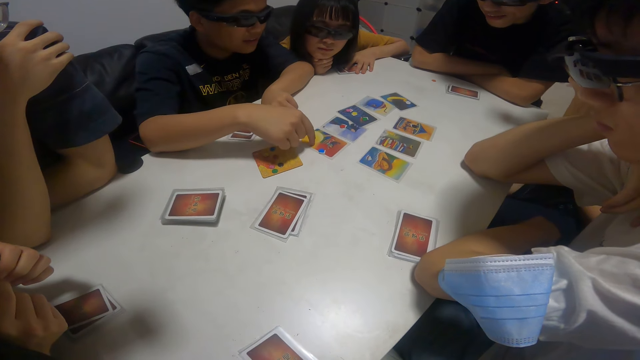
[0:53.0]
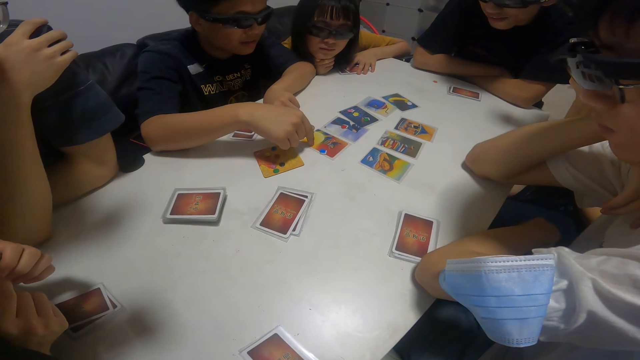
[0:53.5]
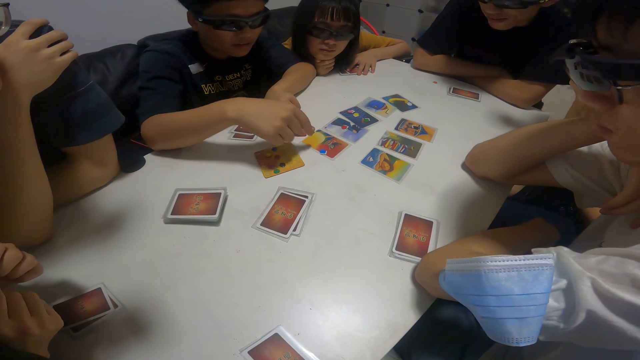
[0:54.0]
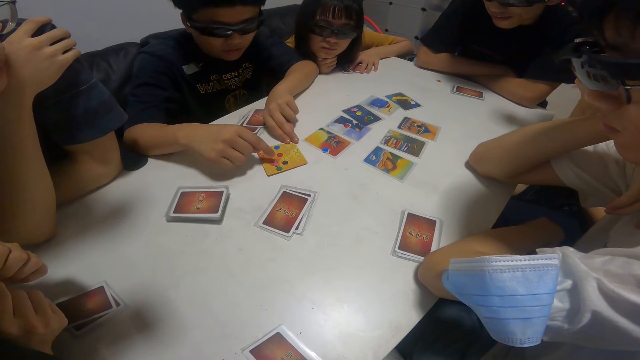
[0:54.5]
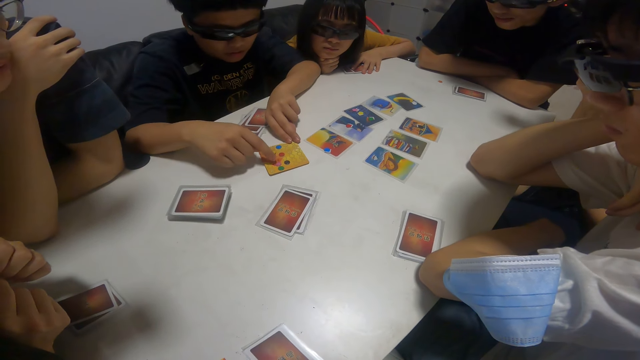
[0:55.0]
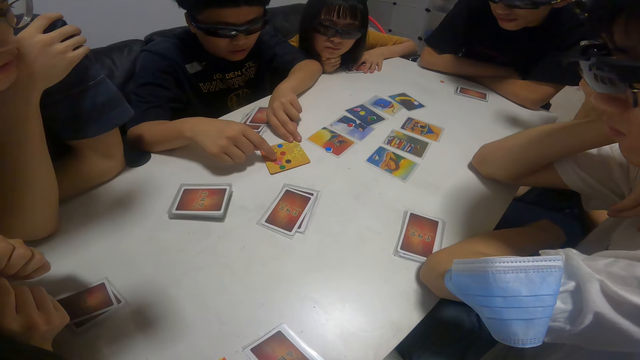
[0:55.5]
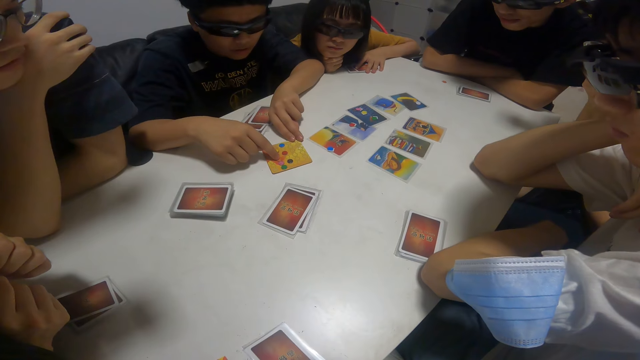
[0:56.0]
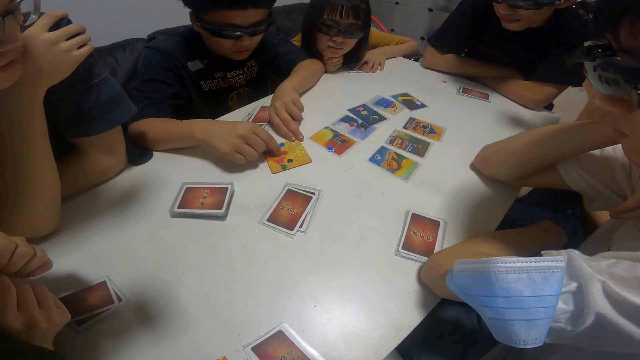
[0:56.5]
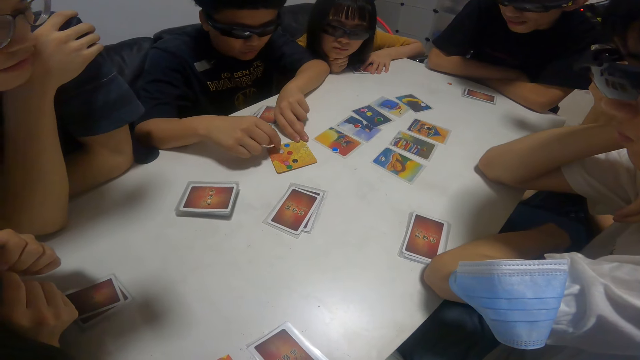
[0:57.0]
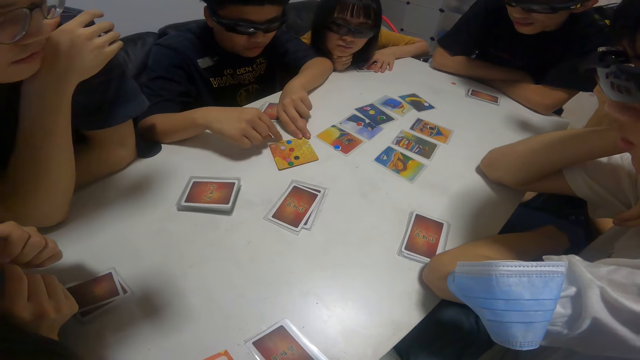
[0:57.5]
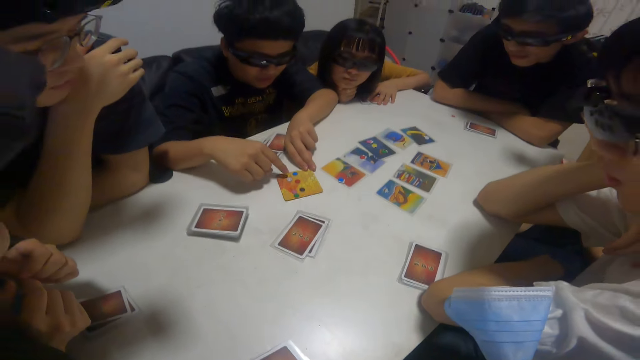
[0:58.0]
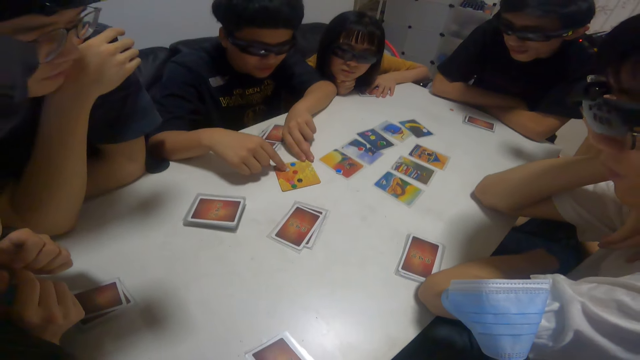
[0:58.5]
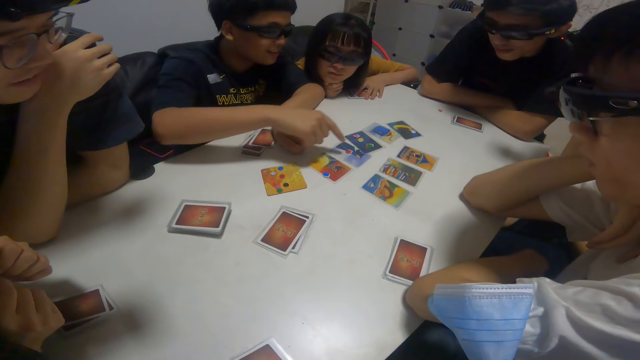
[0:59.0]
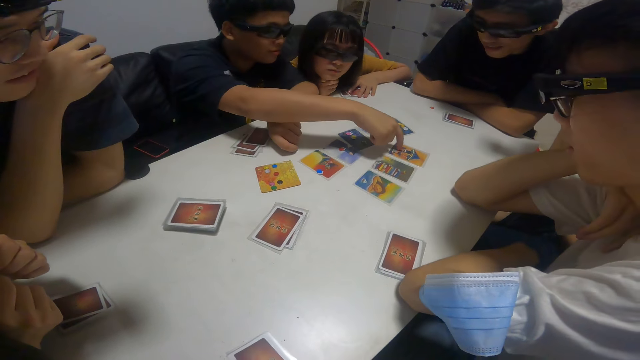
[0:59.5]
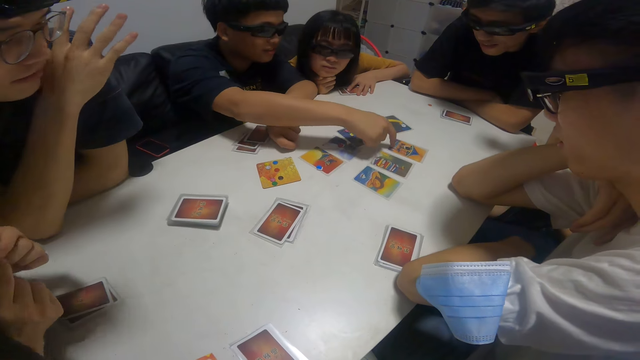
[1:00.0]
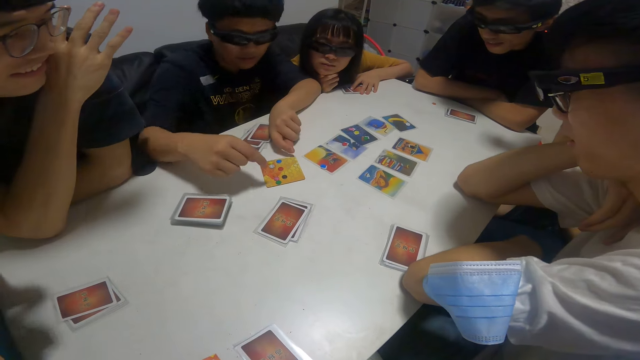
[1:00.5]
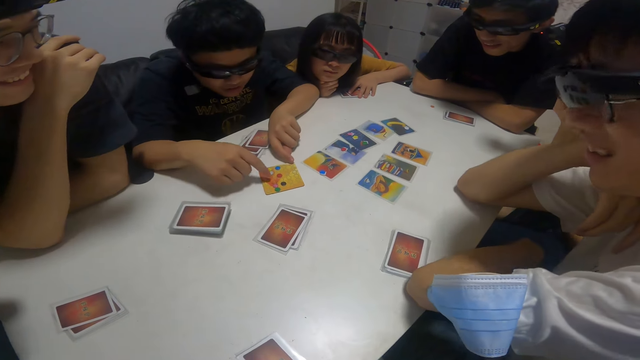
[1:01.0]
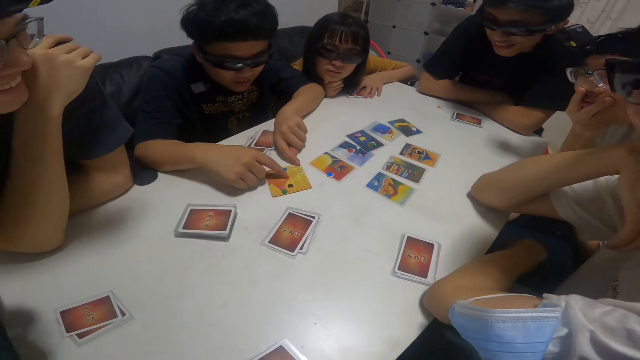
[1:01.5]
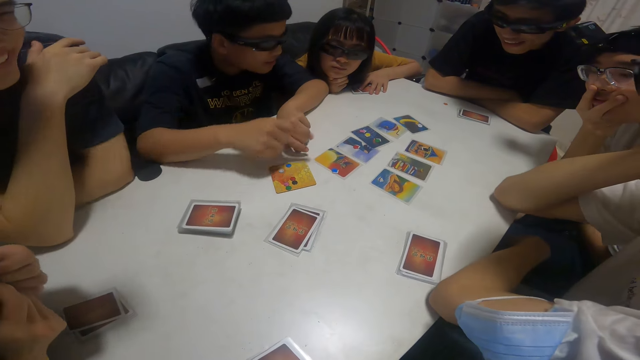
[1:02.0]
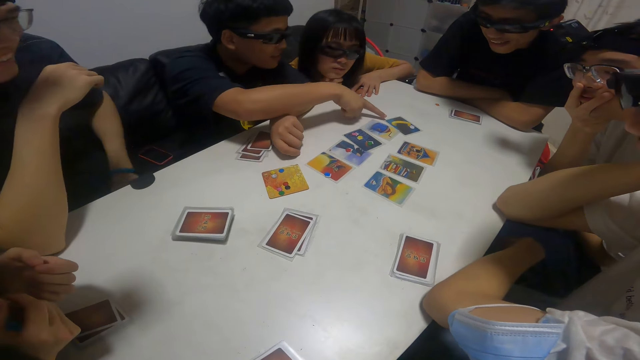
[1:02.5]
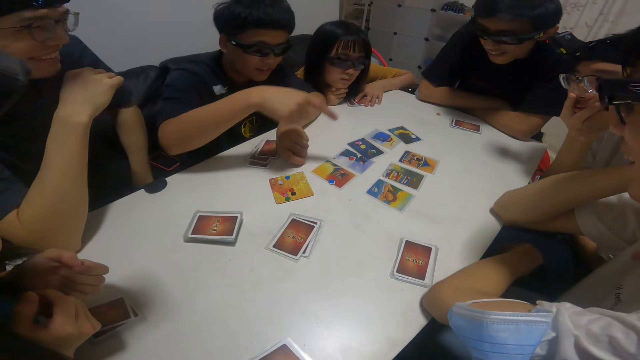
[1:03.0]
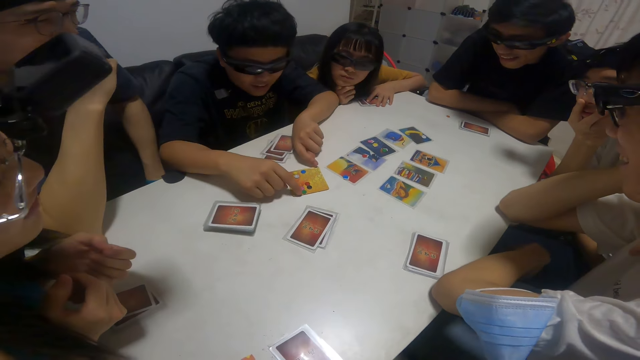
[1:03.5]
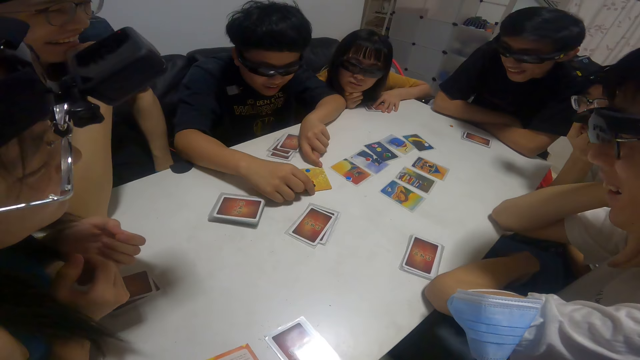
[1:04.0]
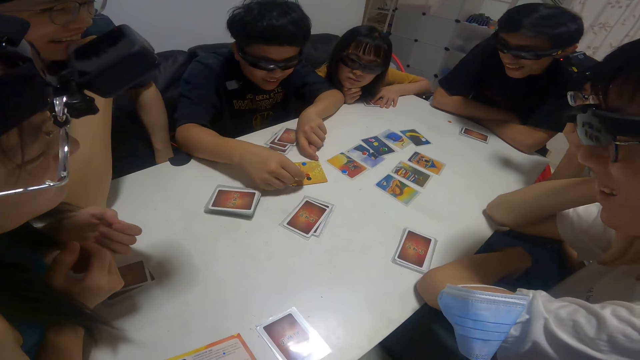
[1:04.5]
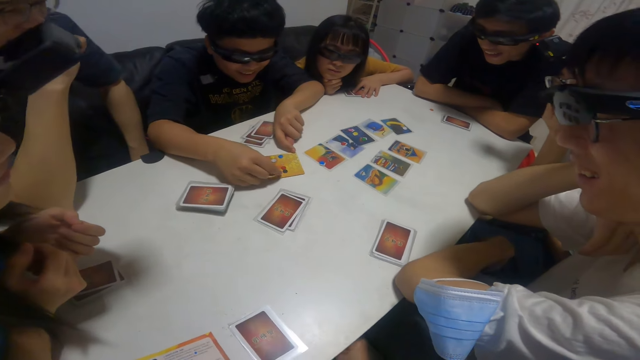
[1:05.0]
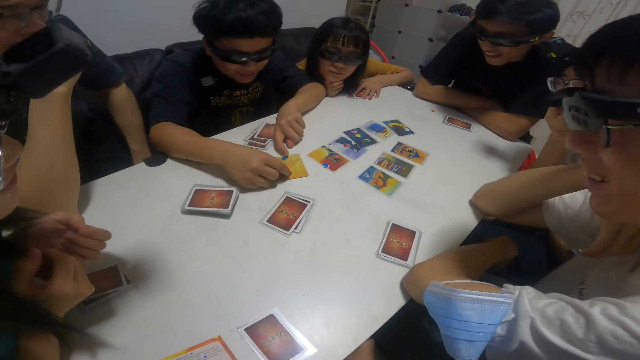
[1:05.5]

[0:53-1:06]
A boy touches another card with his right hand. A woman converses with a man. The boy touches another card with his right hand. The man counts something. The camera wearer picks up the cards. The boy touches another card with his right hand. He does so again. The man counts the cards. The boy touches another card with his right hand. The man counts the cards on the table. The boy touches another card with his right hand. The man looks at the cards.

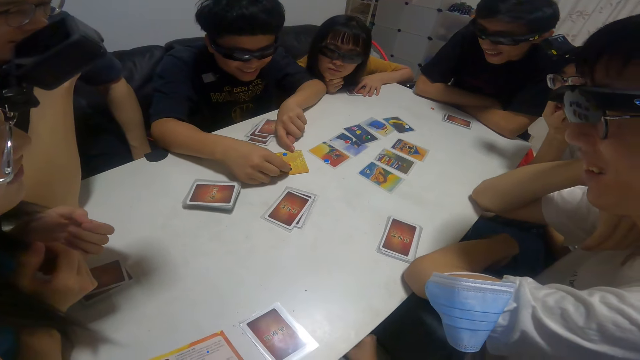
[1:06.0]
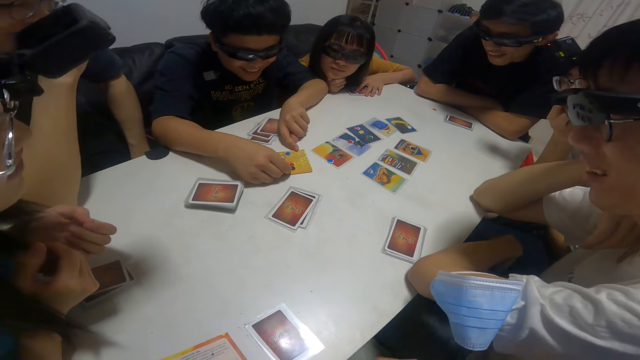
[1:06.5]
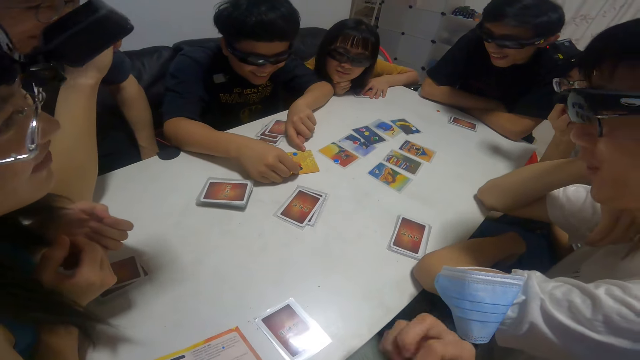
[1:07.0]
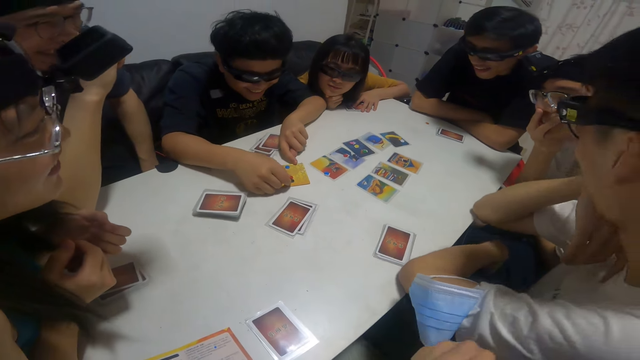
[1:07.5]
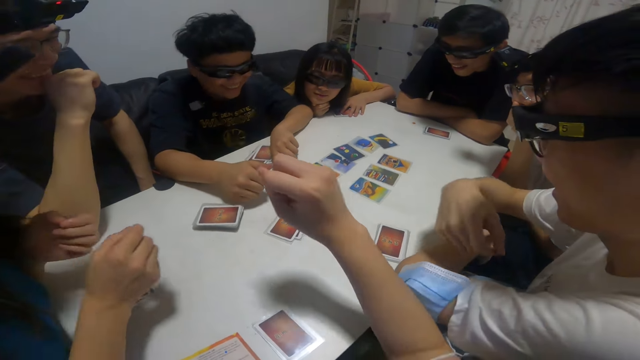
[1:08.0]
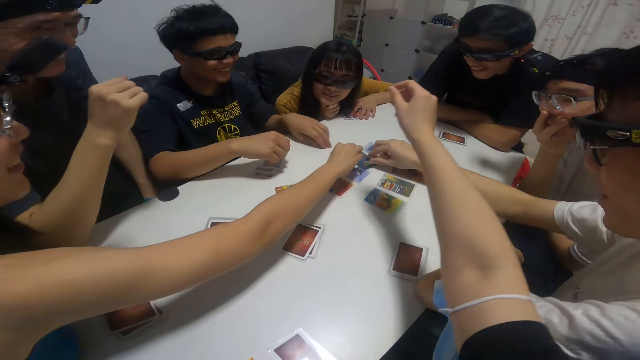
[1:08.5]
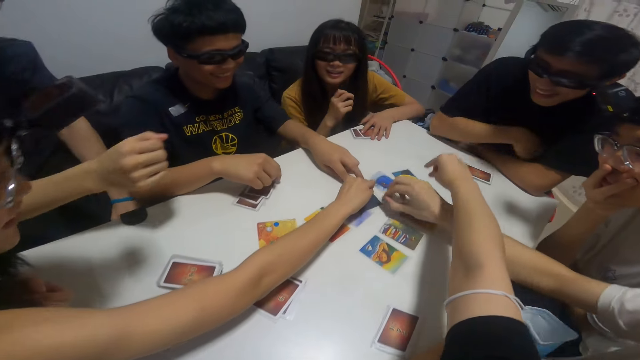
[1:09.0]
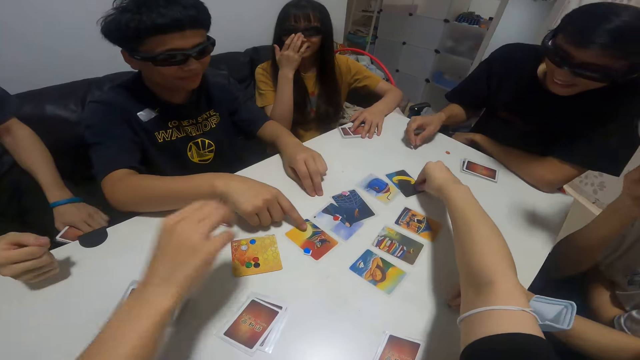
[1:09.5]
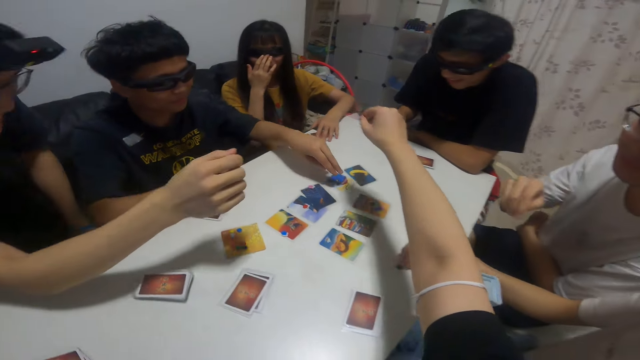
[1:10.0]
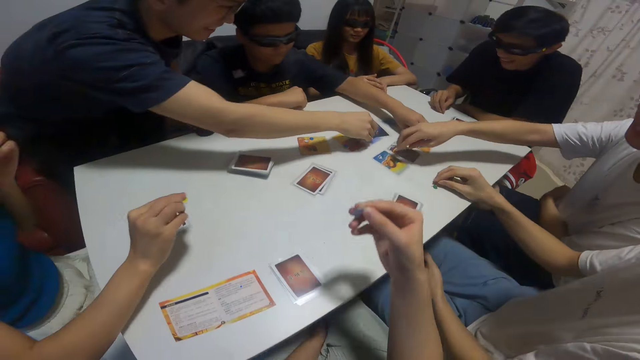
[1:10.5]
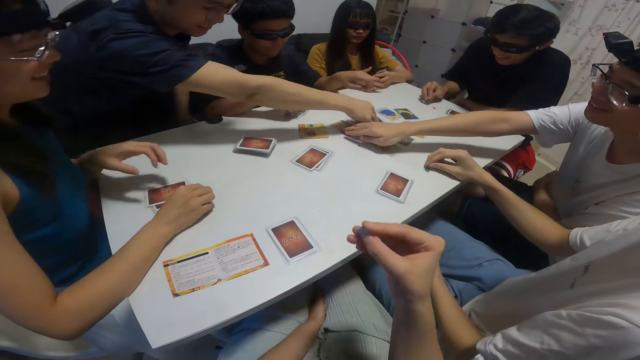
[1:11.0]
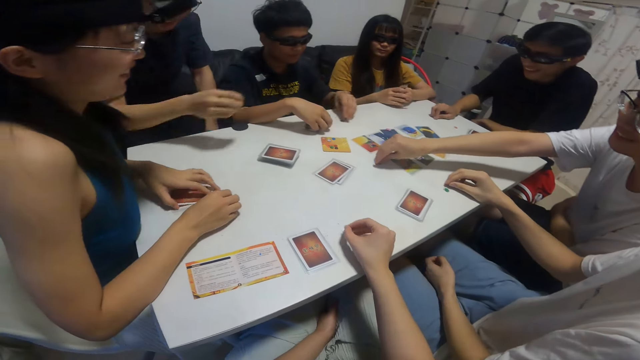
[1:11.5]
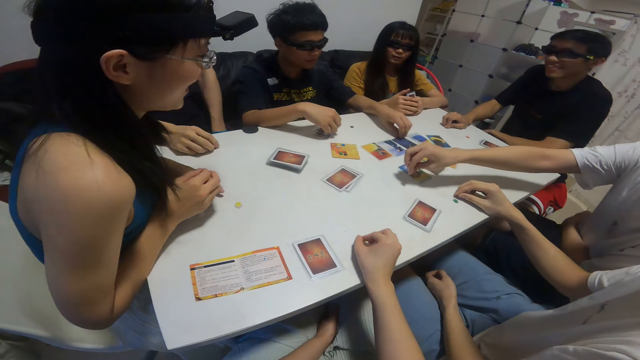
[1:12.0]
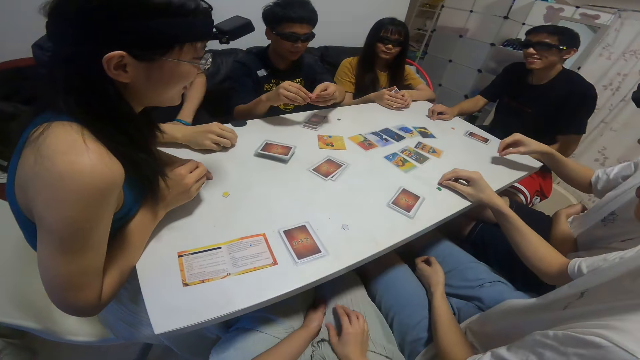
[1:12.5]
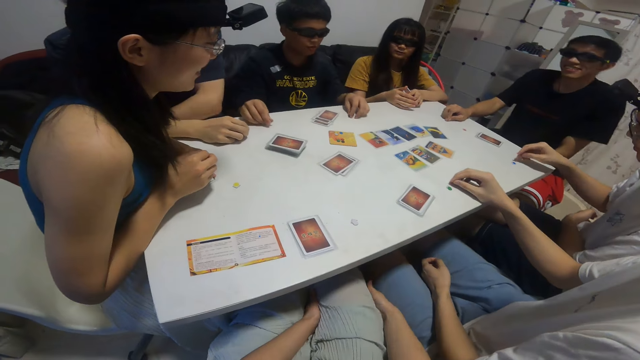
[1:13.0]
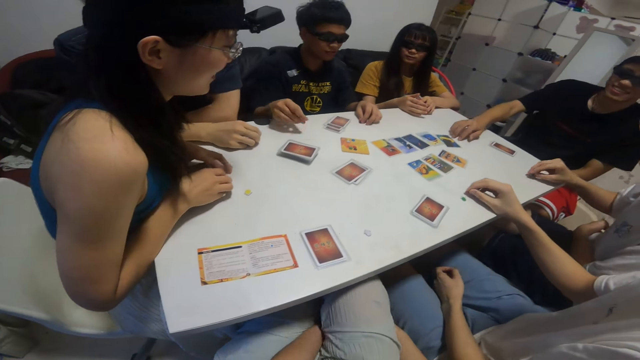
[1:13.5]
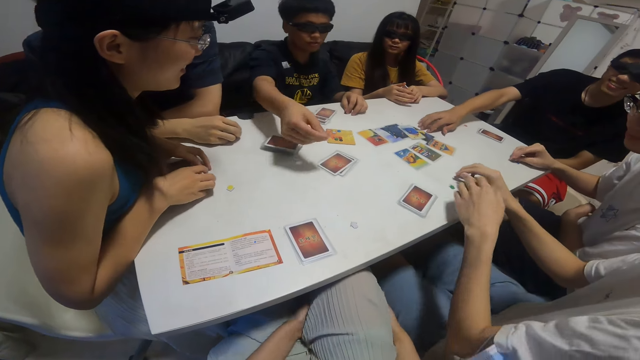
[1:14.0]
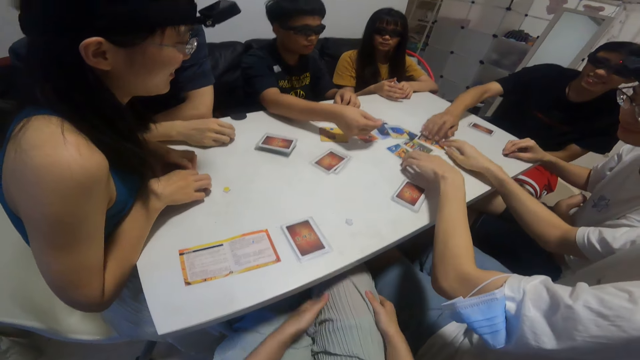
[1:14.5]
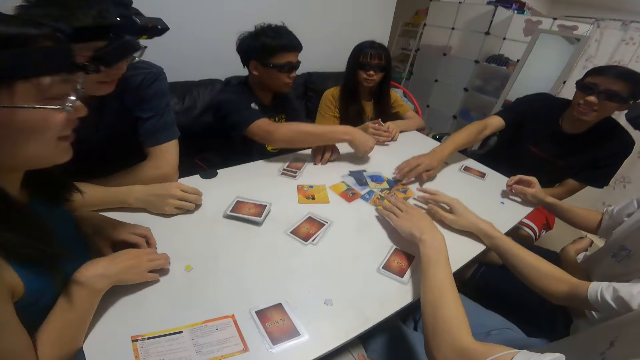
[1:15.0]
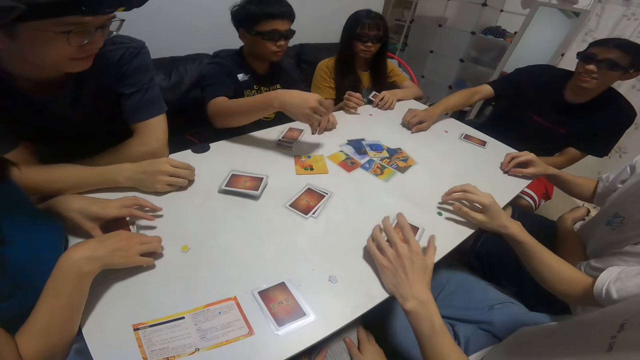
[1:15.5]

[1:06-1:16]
The camera wearer converses with a woman. A man looks at the cards. A boy picks up a button with his right hand. A girl picks up a button with her right hand. The camera wearer picks up the cards on the table. Another boy picks up a button with his right hand. The camera wearer picks up a button with his right hand. A third boy picks up a button with his right hand. A fourth boy picks up a button with his right hand. The camera wearer looks at something. A fifth boy picks up a button with his right hand. The third boy picks up a card with his right hand. Another woman puts something on the table. The camera wearer puts something on the table. The second boy pushes the card on the table with his right hand. The fourth boy stretches his right hand towards the cards on the table. The camera wearer looks at the cards. The first boy pushes the cards on the table with both hands.
